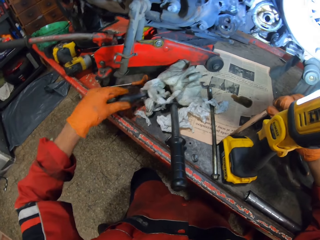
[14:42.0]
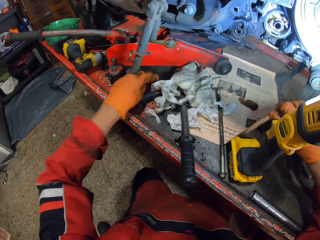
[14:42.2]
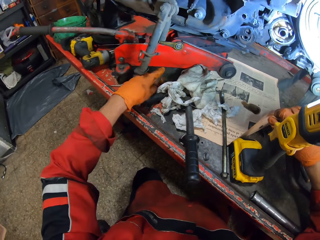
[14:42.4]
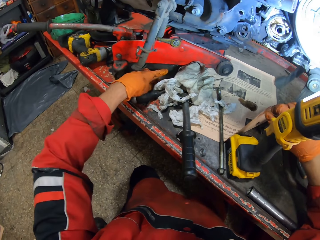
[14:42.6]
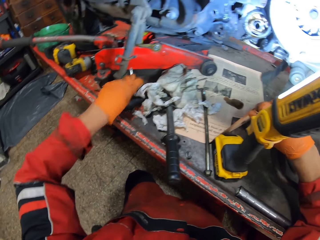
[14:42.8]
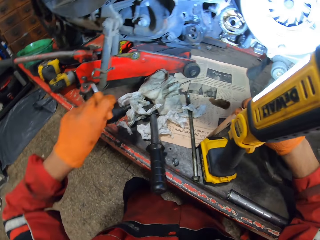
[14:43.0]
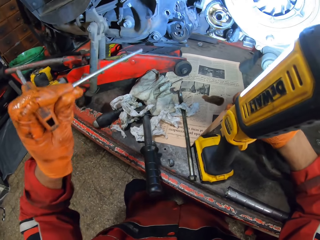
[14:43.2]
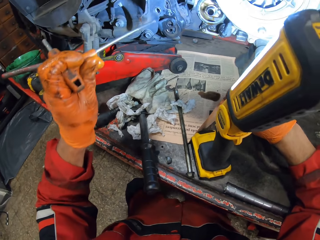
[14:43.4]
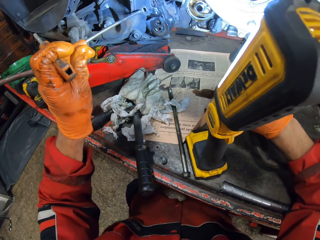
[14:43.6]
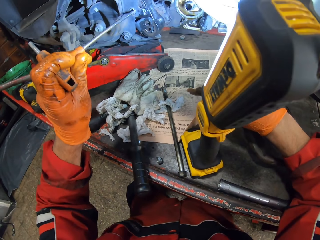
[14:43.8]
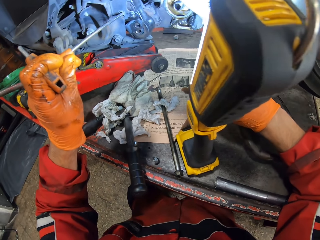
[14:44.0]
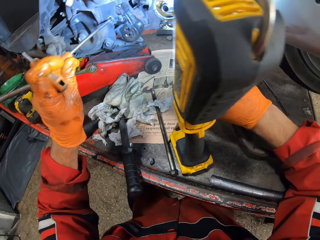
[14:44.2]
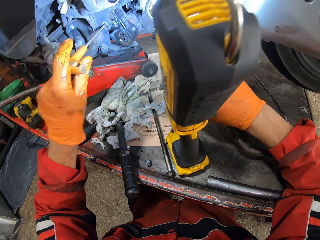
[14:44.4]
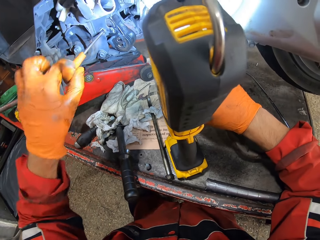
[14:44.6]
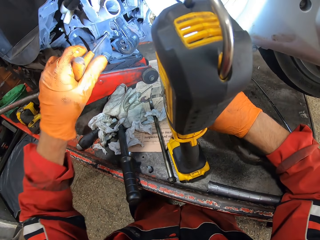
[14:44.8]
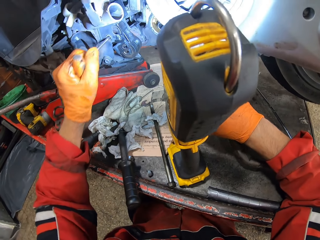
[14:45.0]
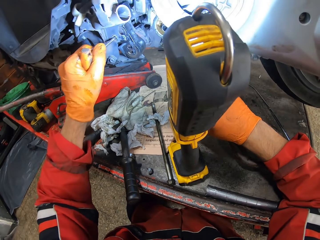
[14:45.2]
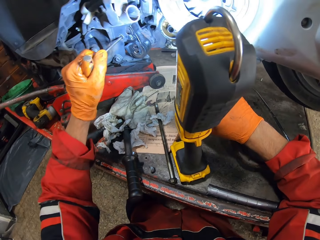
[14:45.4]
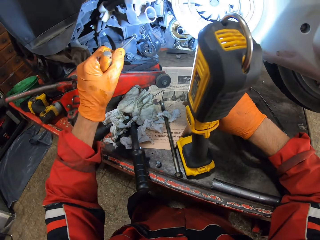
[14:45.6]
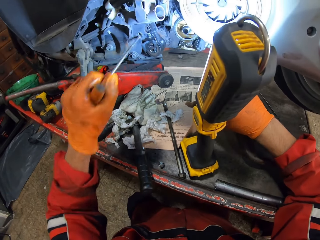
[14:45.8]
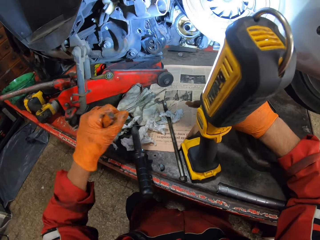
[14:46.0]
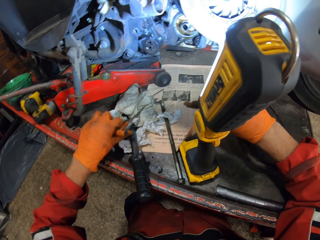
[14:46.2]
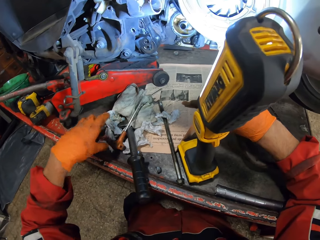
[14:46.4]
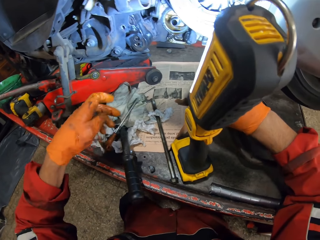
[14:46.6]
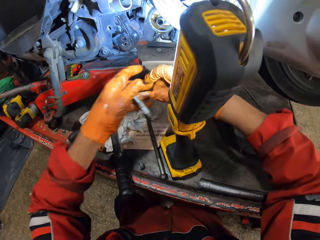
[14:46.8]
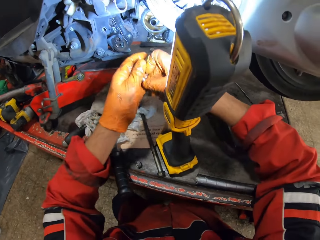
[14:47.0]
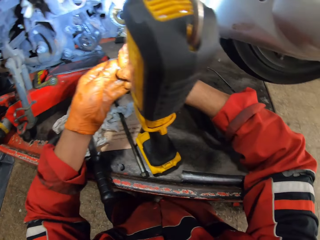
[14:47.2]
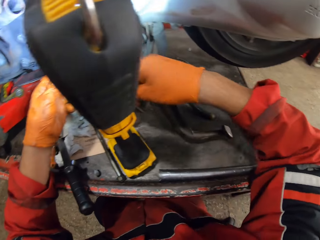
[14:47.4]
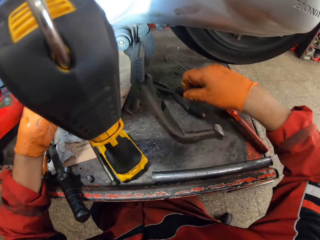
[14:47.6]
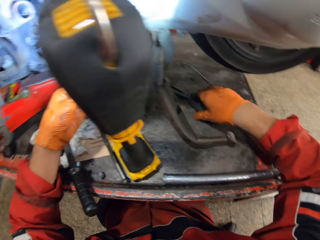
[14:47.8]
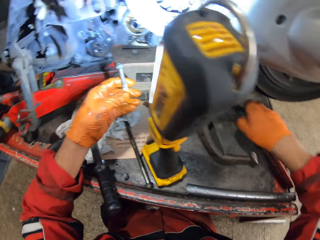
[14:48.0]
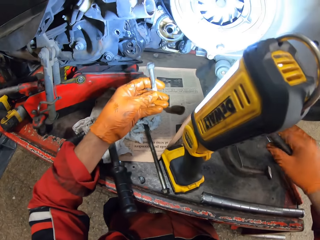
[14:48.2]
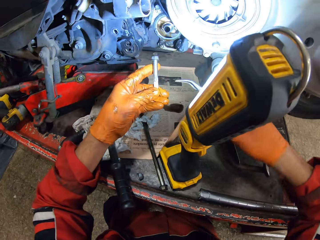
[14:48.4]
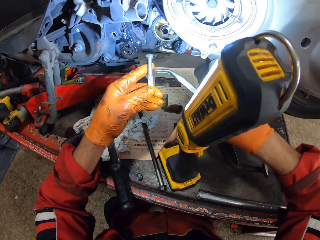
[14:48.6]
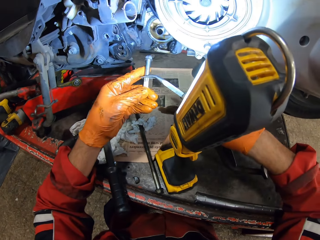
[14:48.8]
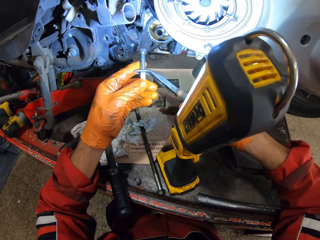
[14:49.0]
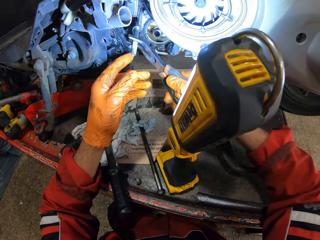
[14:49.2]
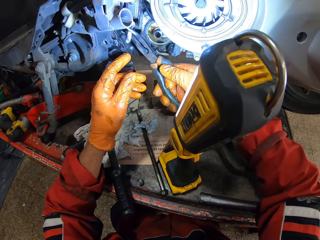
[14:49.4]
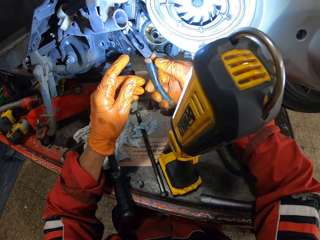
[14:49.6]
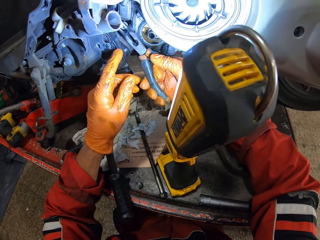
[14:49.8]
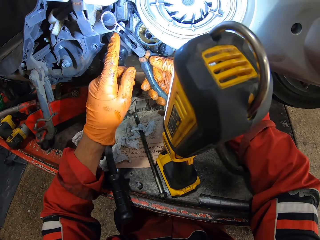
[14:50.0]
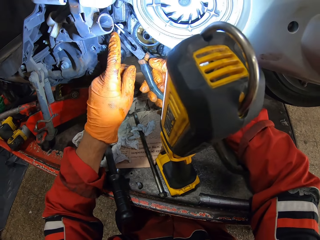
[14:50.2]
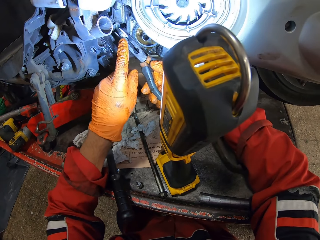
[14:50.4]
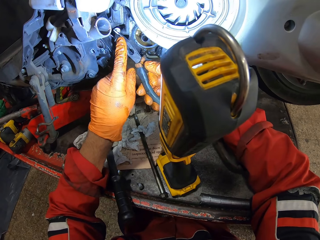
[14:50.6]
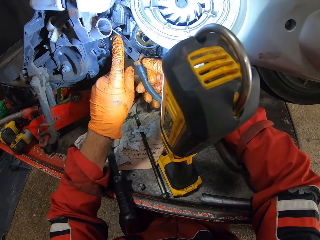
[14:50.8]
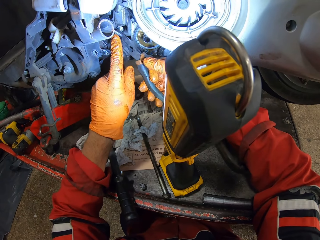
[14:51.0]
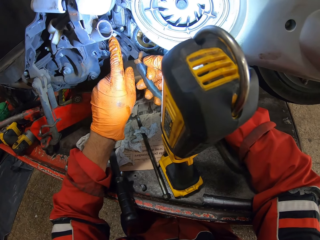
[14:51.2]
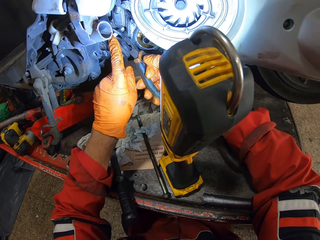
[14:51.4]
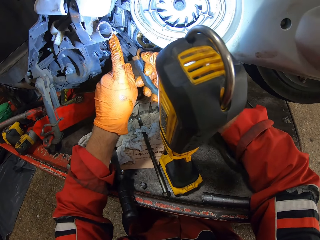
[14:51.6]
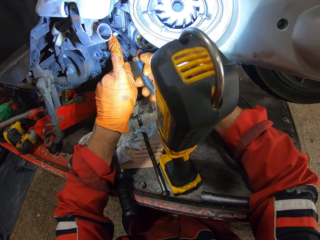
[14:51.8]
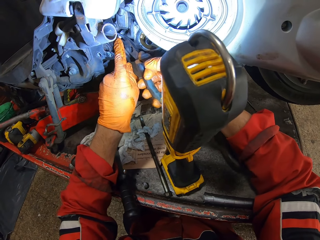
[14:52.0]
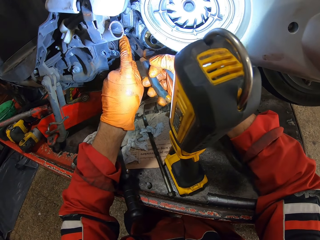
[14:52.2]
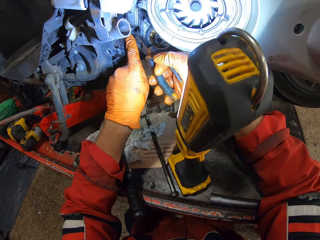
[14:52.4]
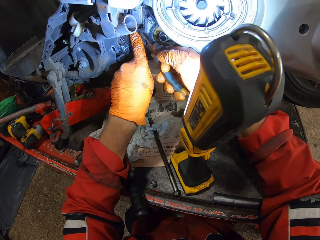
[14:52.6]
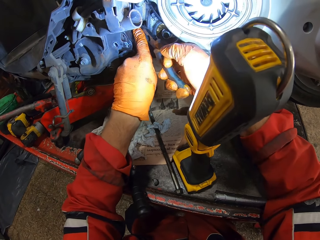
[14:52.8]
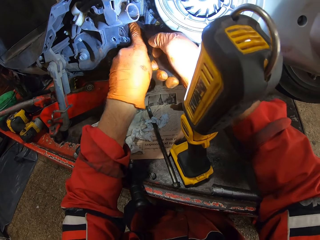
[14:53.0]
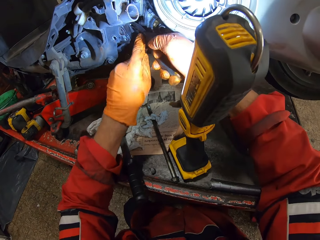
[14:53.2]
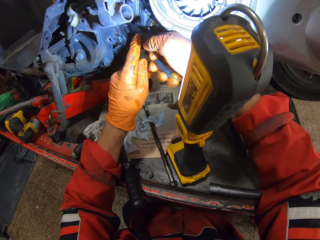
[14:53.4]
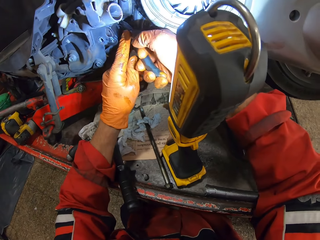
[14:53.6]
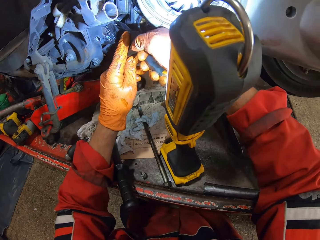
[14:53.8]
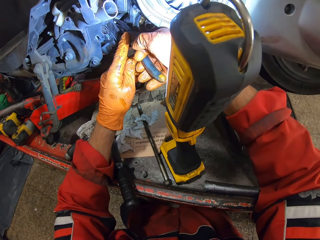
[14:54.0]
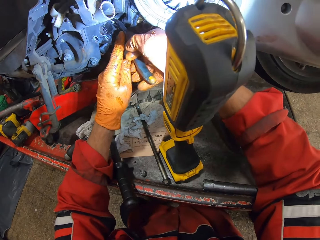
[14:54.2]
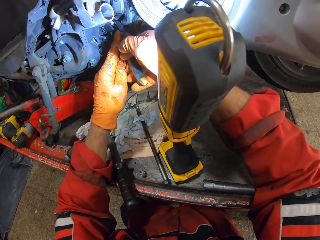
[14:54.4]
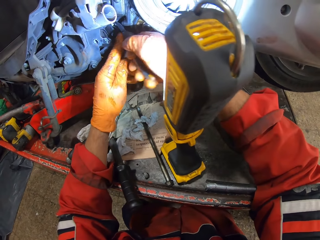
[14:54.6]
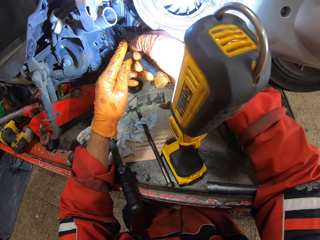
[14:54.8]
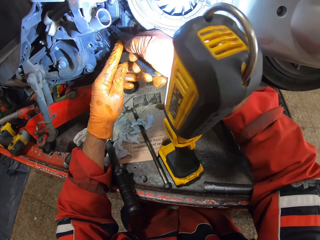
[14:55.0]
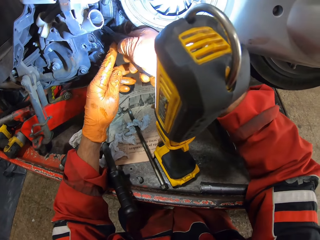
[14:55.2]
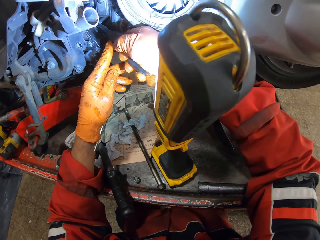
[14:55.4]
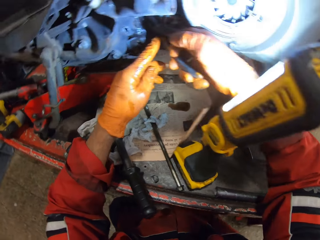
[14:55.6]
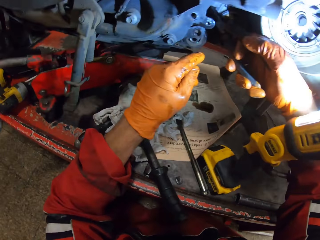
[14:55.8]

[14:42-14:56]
The camera wearer picks up a T wrench or screwdriver on the workbench with his left hand. He fixes the engine with the screwdriver. He plunges the hole with the T wrench. He drops the T wrench on the workbench. He touches the screw with his right hand. He holds the bolt. He picks up the needle nose plier from the workbench with his right hand. He holds the screw with the needle nose plier with his right hand. He holds the bolt with his finger. He fixes the screw in the motorcycle with the needle nose plier with both hands.

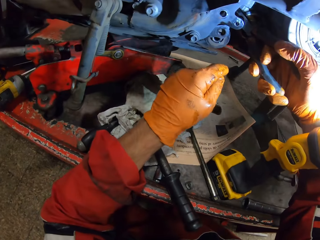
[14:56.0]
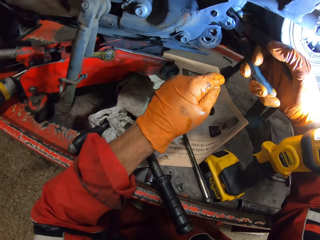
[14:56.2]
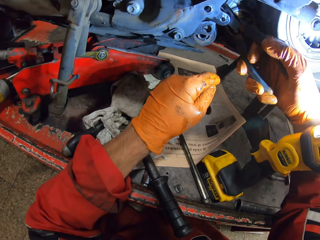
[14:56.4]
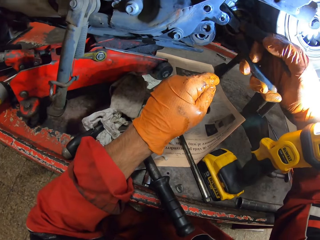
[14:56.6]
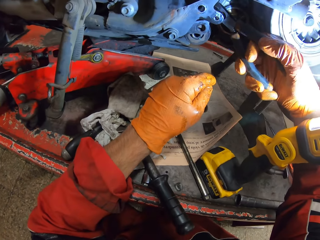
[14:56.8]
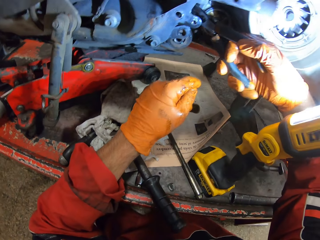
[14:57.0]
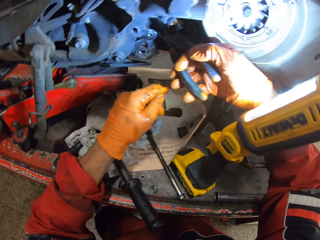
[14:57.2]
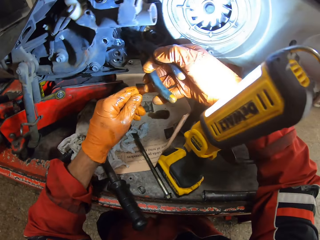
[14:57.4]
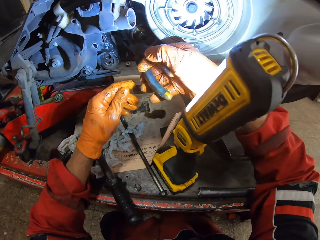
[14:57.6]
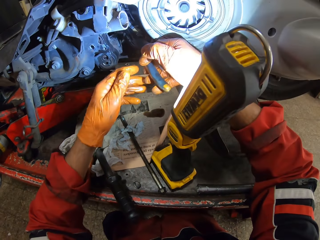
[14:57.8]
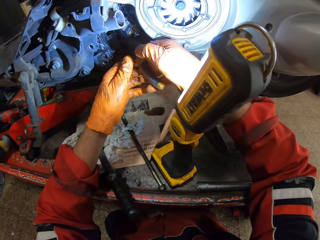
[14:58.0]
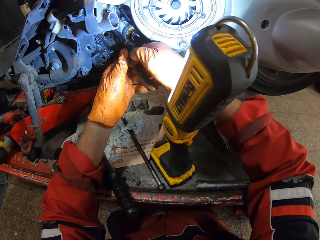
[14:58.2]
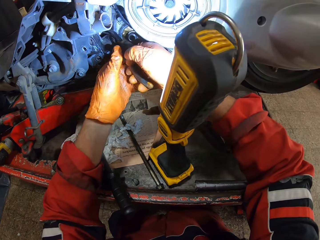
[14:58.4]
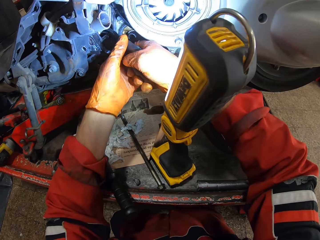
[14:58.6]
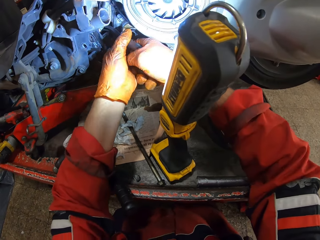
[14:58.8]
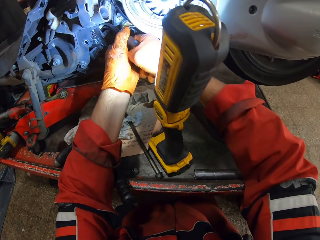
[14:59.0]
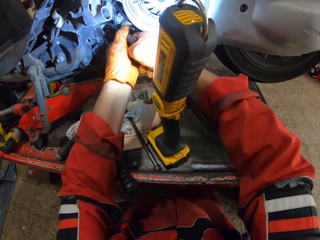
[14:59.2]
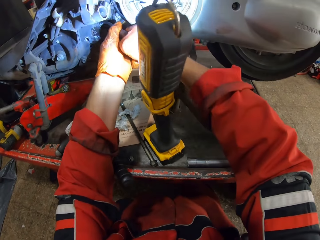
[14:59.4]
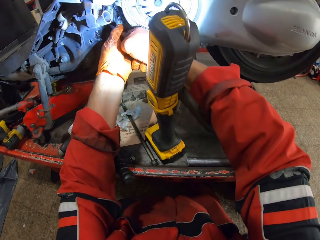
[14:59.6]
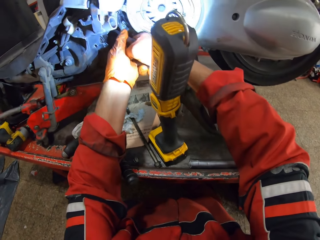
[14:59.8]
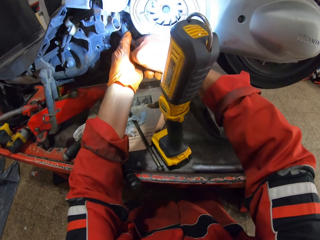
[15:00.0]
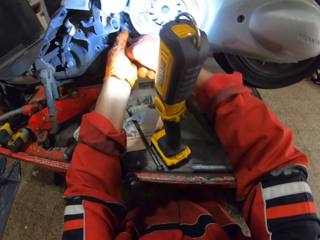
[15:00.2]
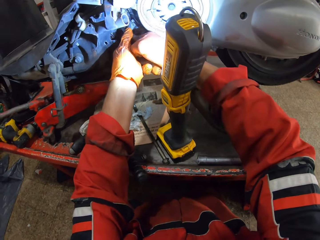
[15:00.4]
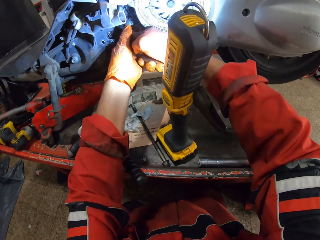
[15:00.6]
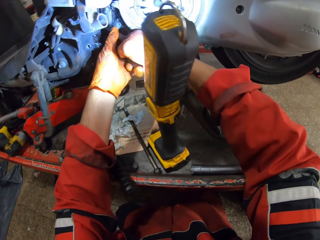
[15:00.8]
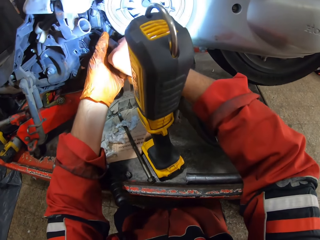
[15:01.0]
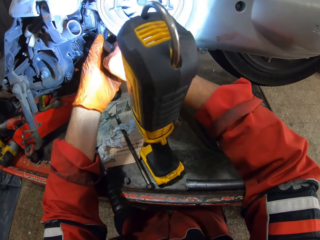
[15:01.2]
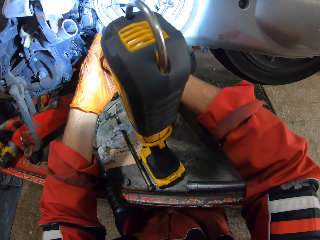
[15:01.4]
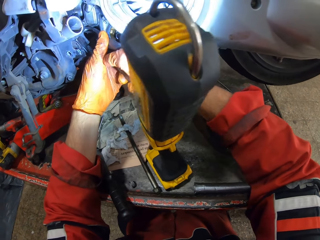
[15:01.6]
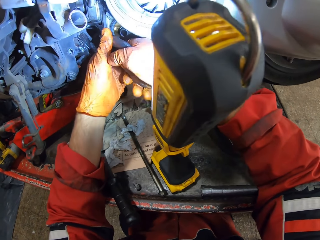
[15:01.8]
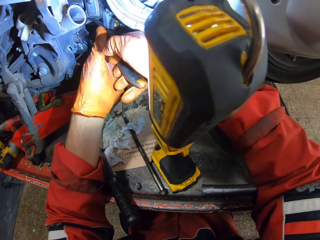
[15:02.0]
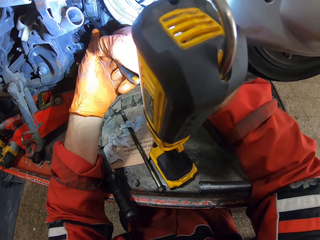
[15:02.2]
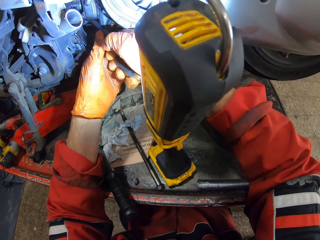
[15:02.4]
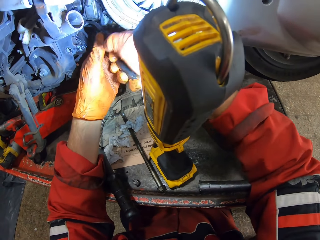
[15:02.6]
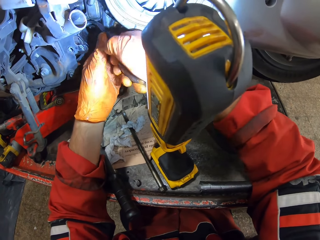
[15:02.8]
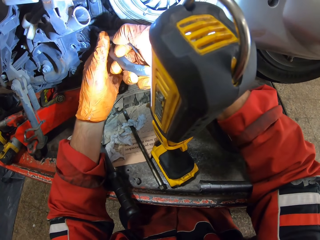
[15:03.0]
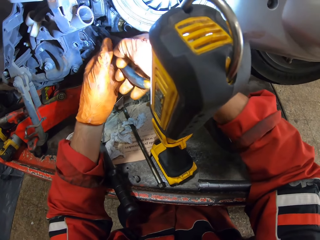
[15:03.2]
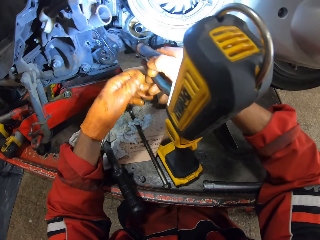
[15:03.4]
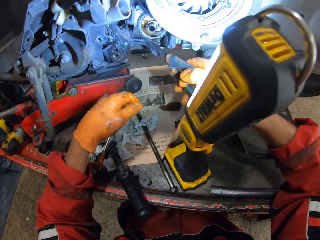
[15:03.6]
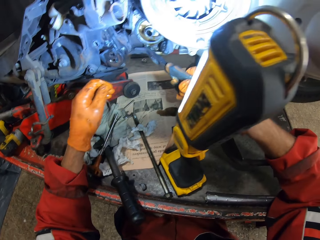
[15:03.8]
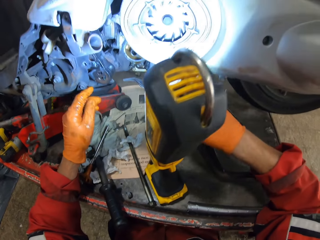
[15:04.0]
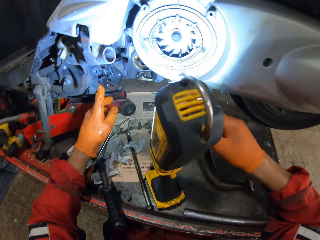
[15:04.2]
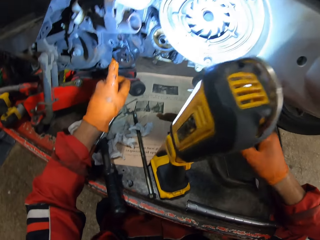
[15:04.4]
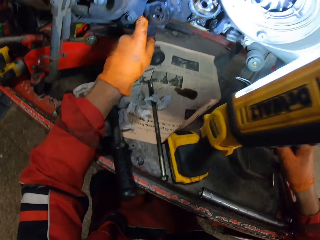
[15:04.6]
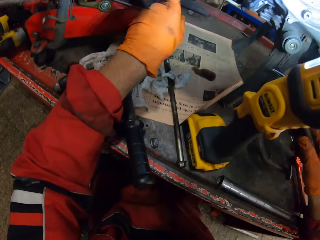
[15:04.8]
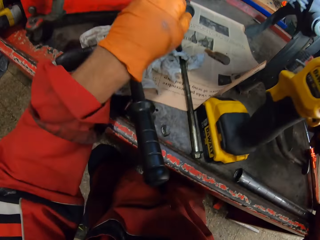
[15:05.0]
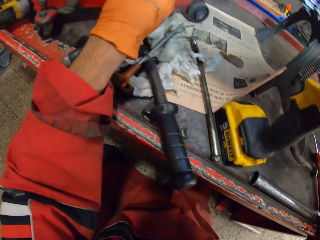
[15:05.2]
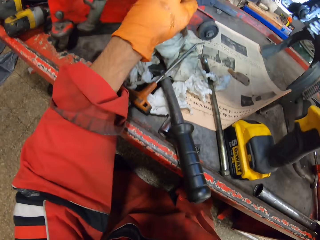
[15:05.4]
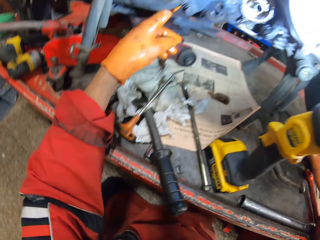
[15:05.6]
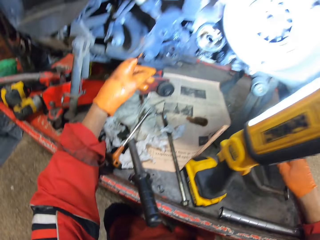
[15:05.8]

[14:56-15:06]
The camera wearer holds the pliers with the hands. They fix the bolt with the pliers. They hold the pliers with the right hand.
